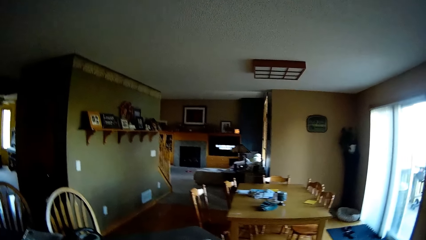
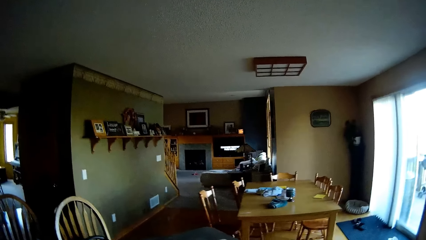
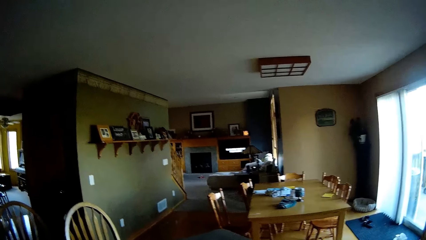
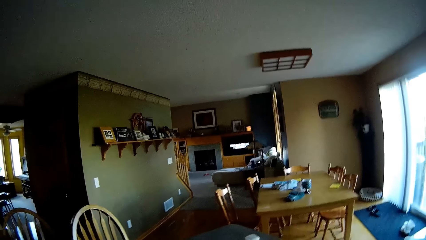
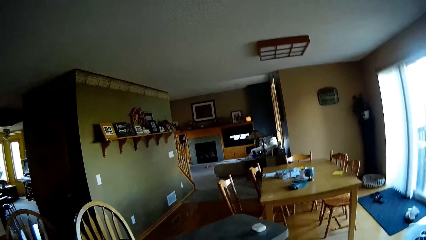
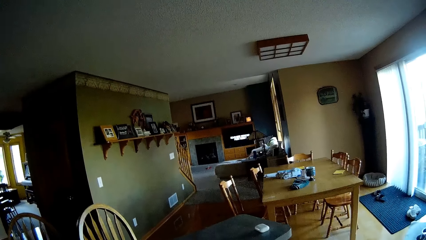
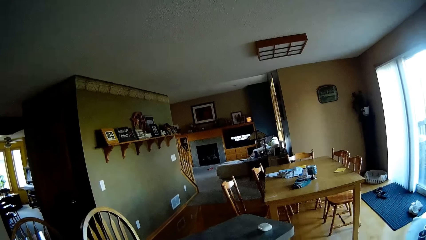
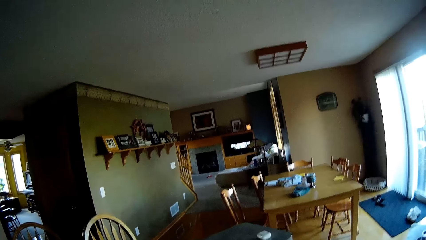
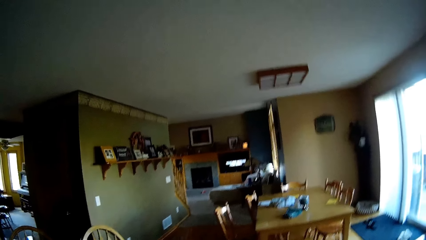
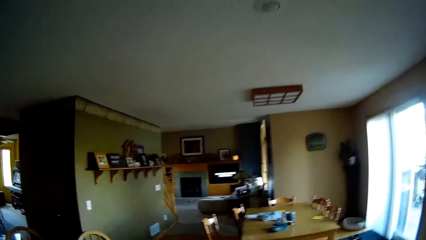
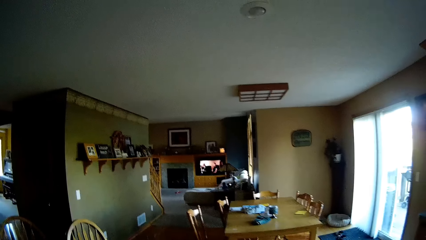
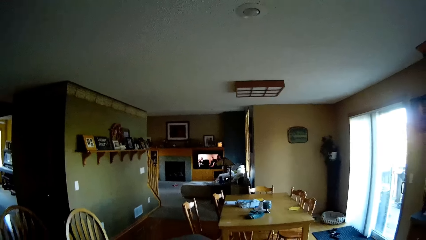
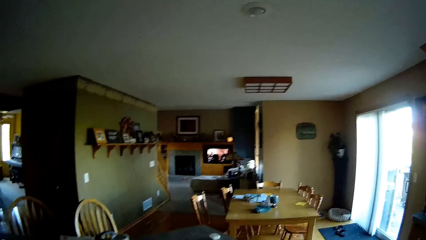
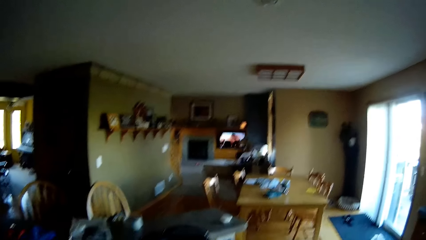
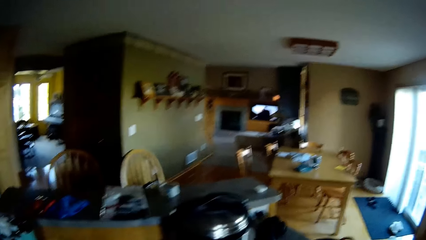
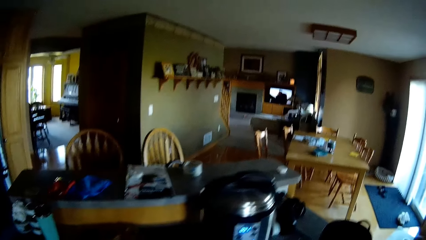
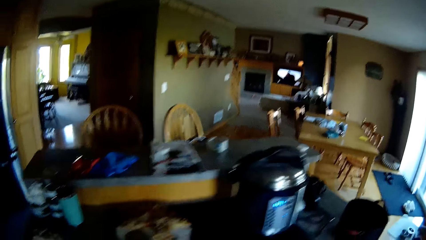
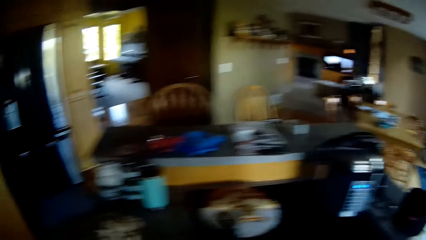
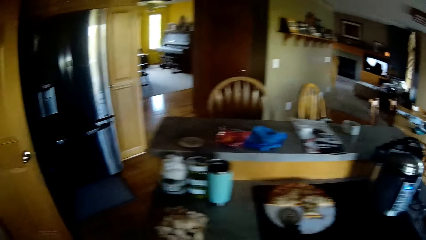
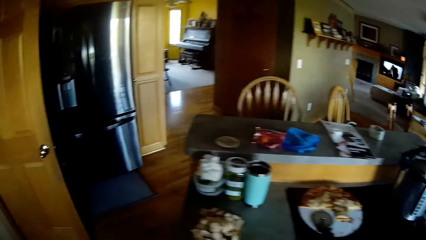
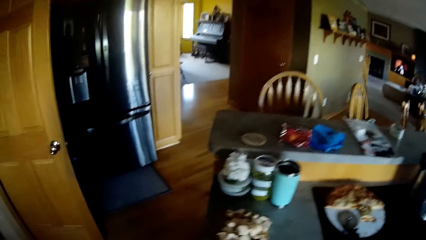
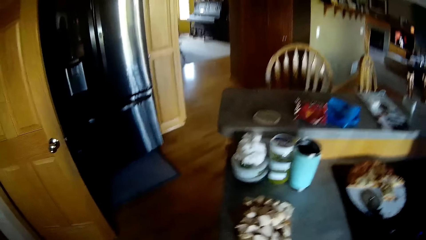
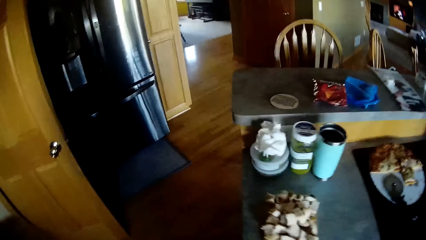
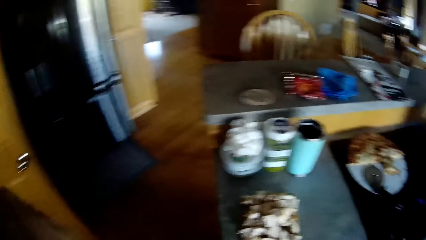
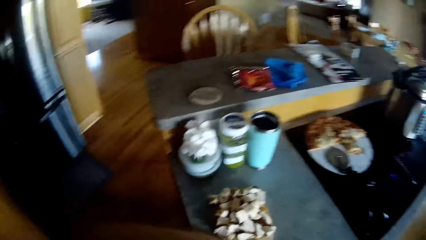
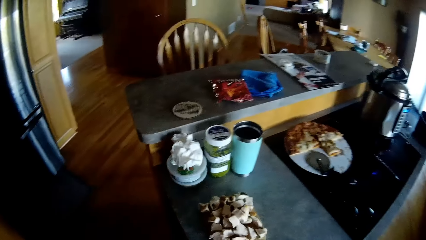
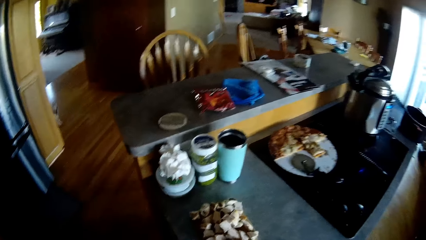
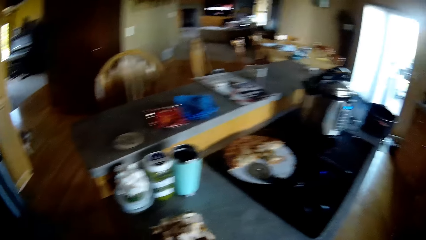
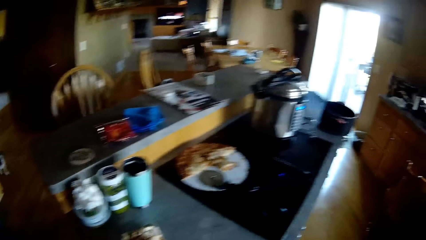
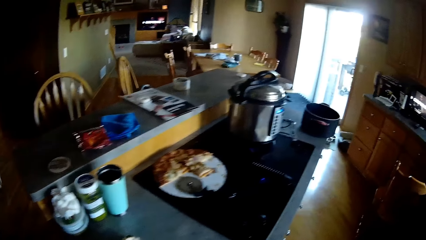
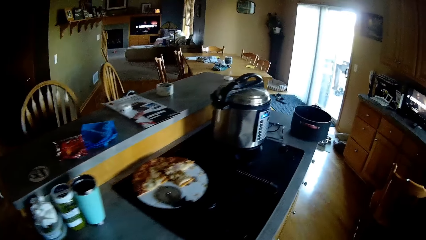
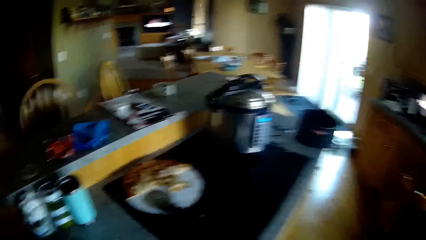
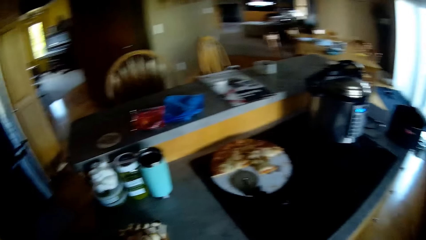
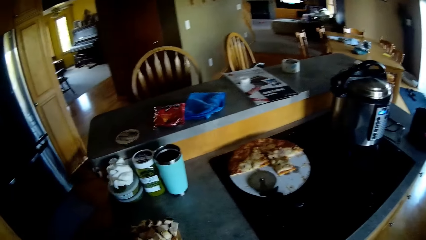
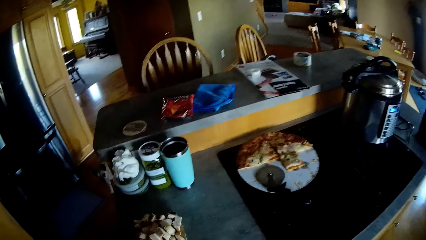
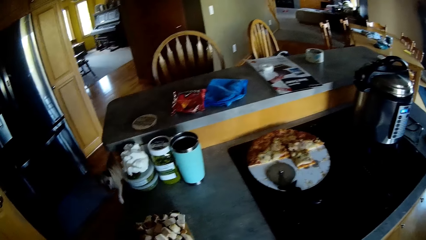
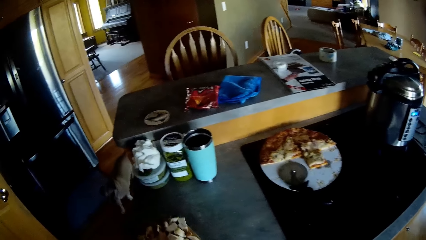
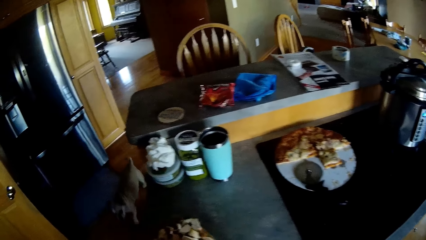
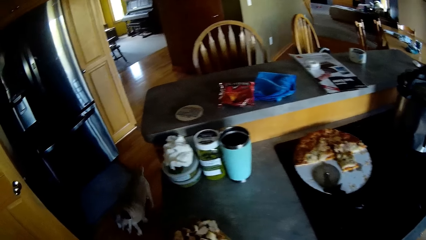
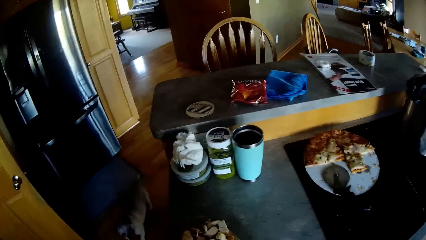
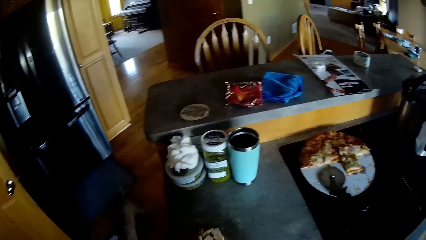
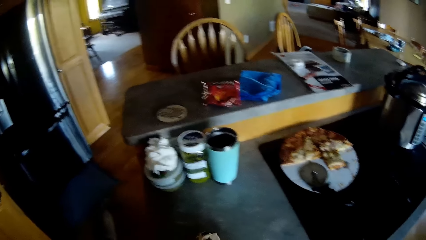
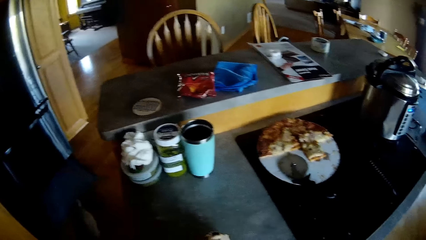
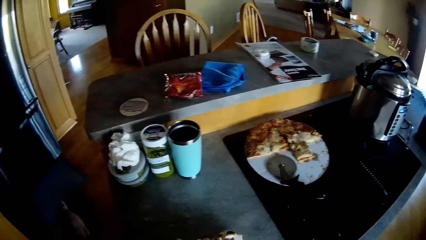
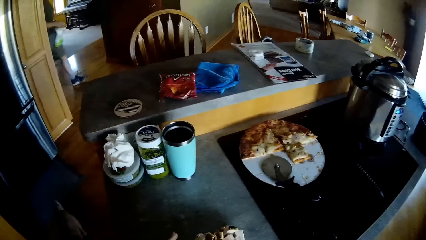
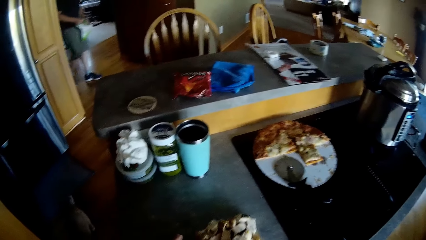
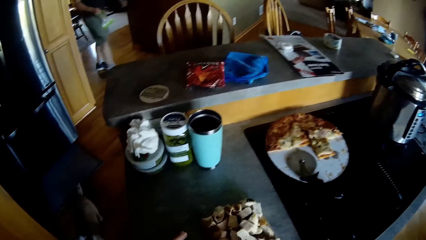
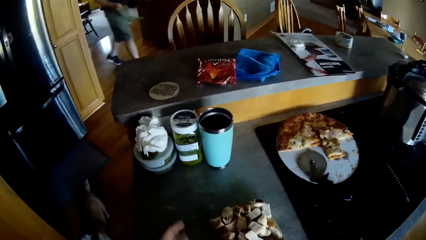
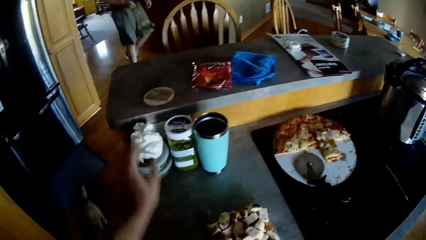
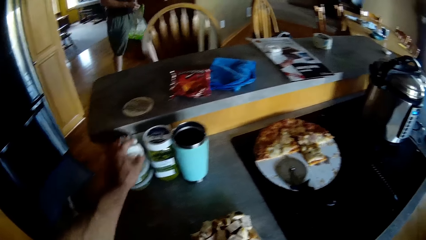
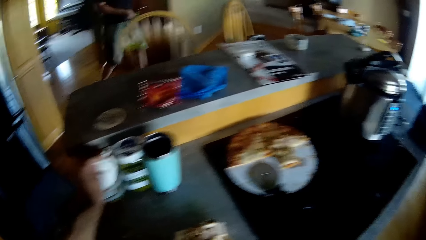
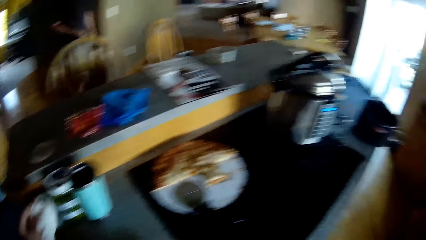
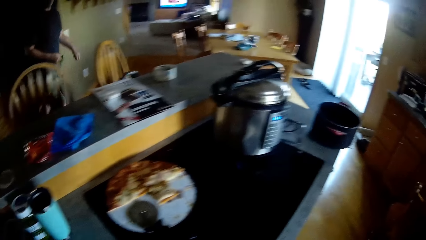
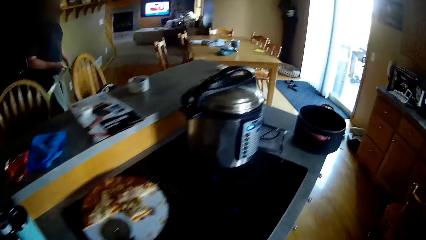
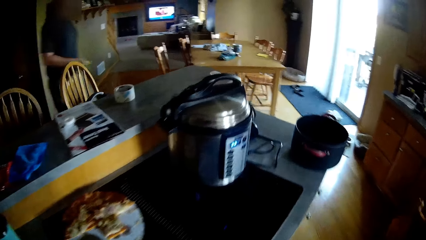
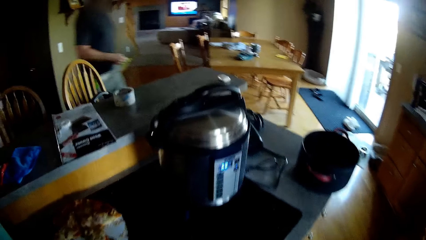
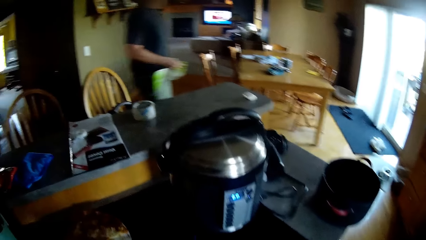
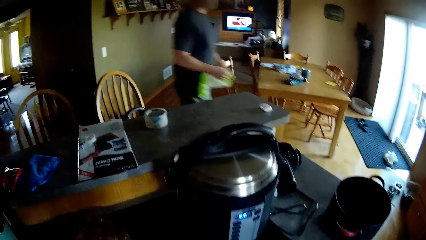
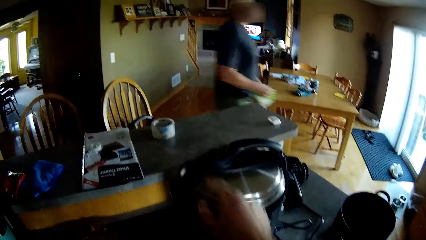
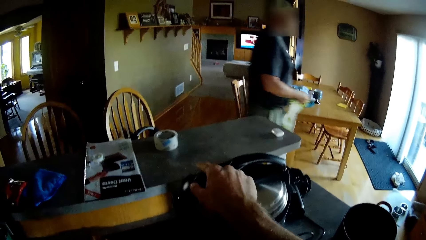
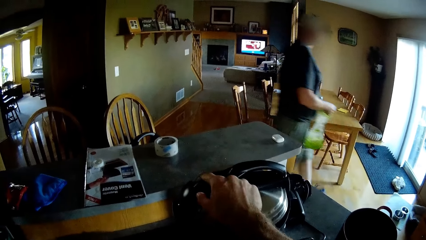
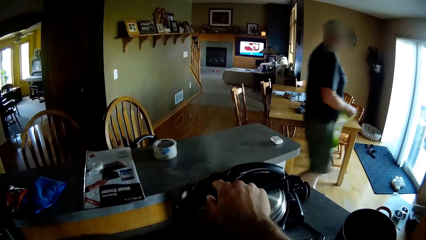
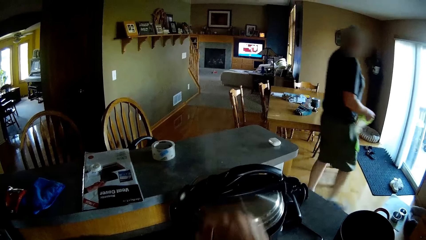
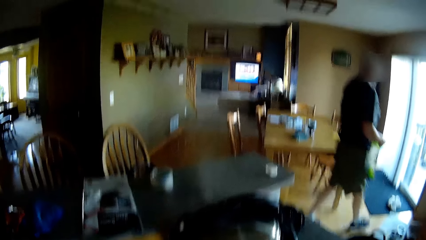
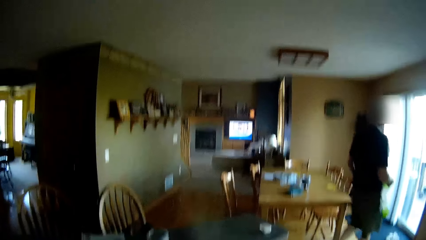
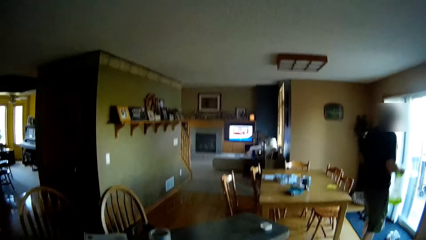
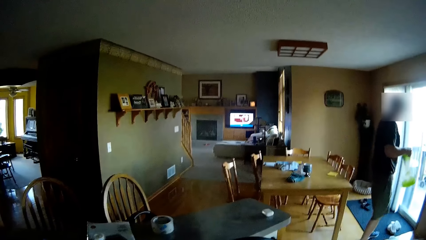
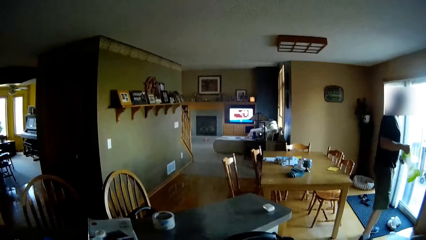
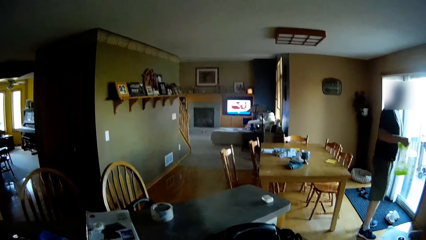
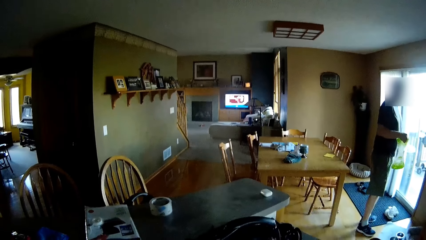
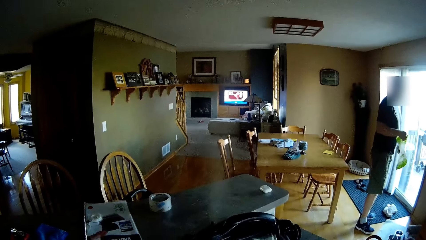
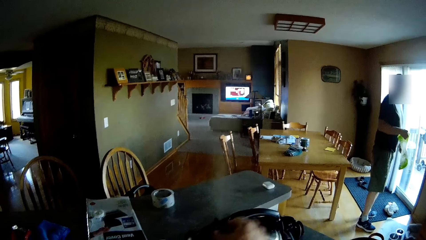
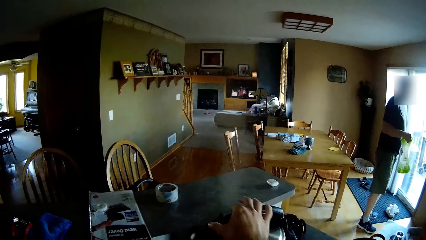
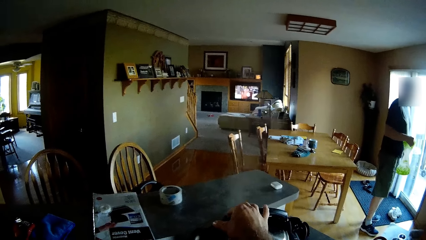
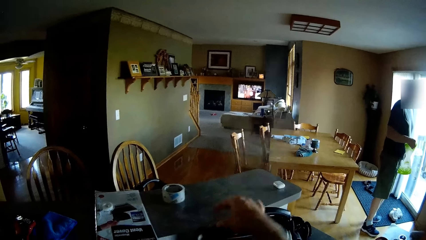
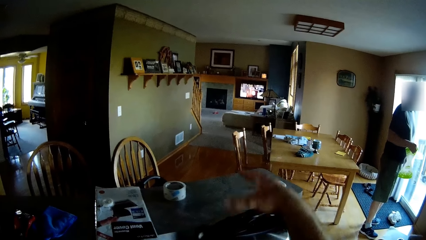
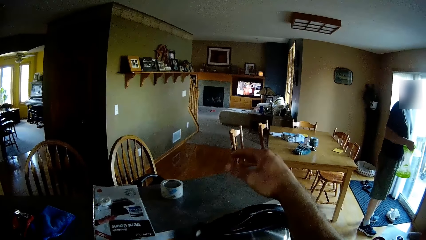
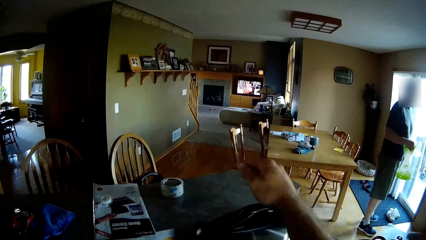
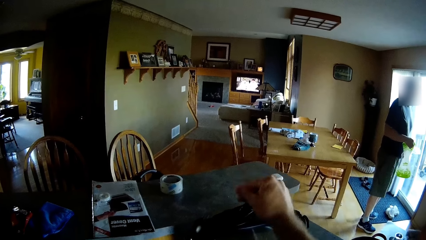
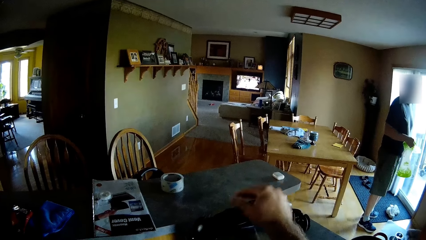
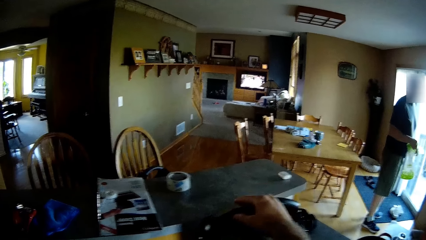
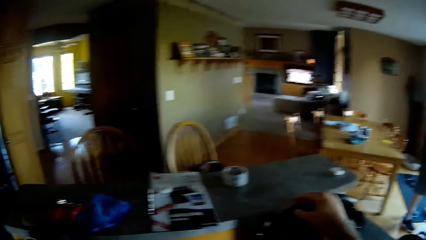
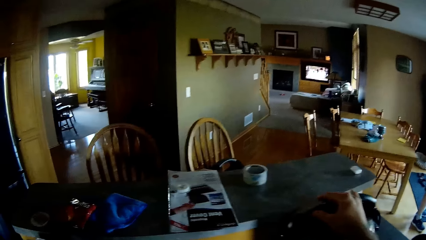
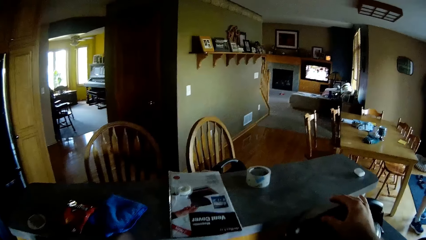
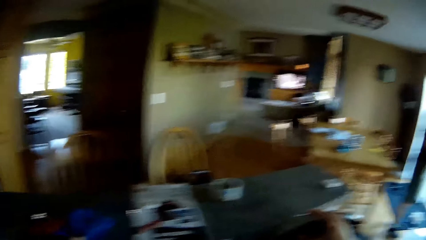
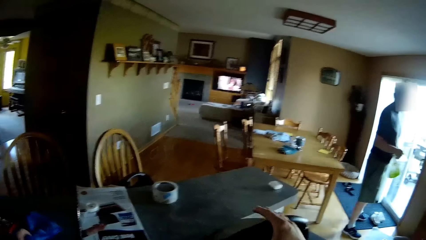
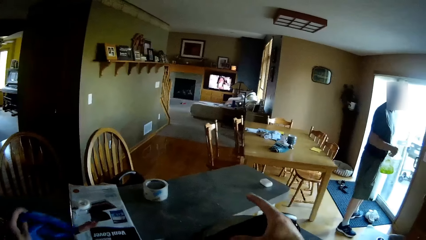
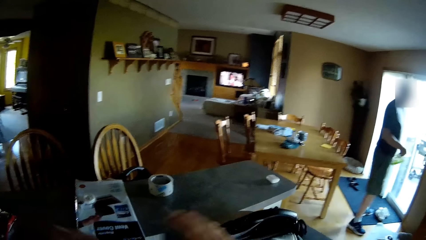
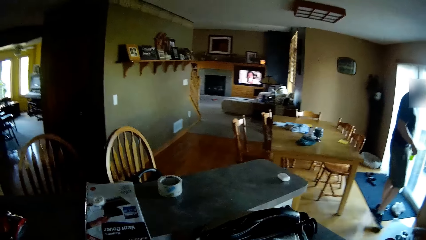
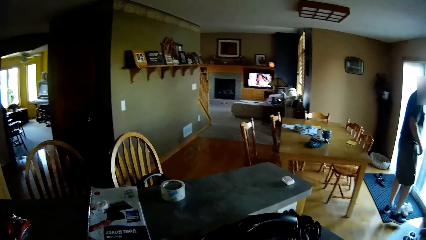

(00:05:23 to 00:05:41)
The camera wearer swings the body. They turn the body left. They walk in the kitchen. They move the plate that is on the cabinet. A person walks in the kitchen while holding a polythene bag. The camera wearer puts the plate on the cabinet. They swing a hand. They pick up a white towel on top of a plastic container. They open the pressure cooker. The person turns while holding the polythene bag. The camera wearer presses a button on a pressure pot on a cooker. They swing a hand. They close the pressure cooker. They swing a hand. They wipe the hand. They hold the lid of the pressure pot. They swing a hand.
